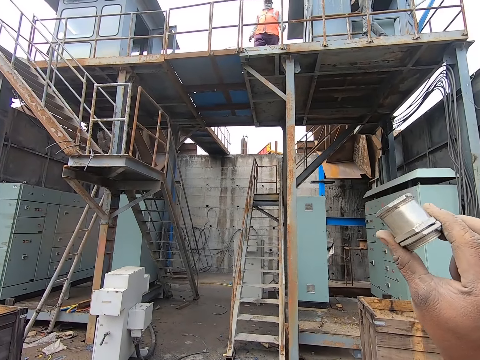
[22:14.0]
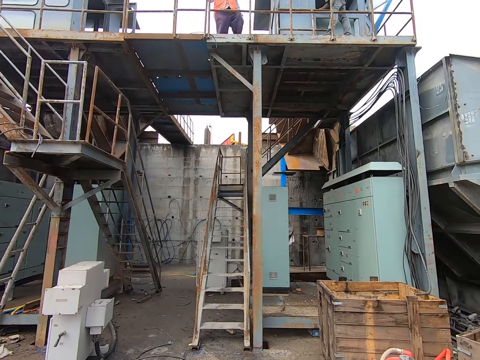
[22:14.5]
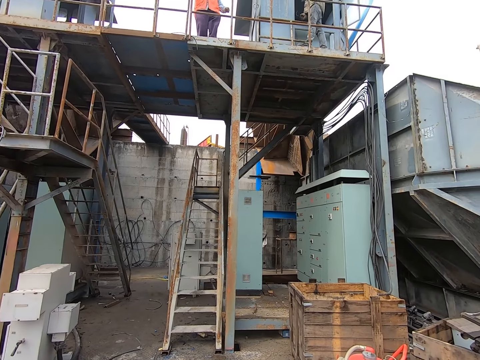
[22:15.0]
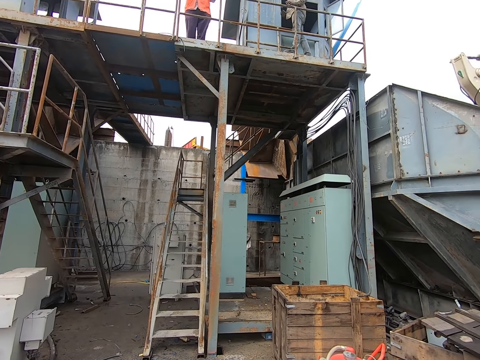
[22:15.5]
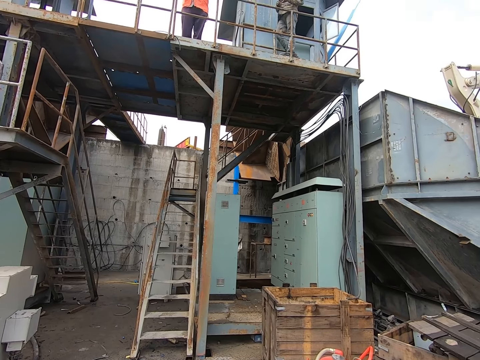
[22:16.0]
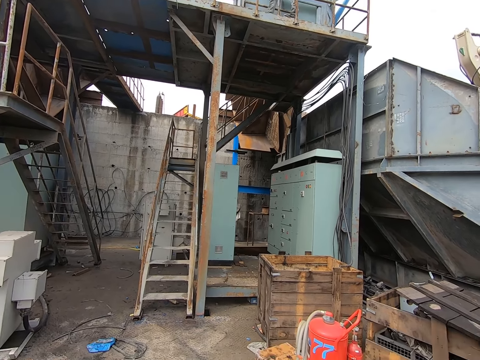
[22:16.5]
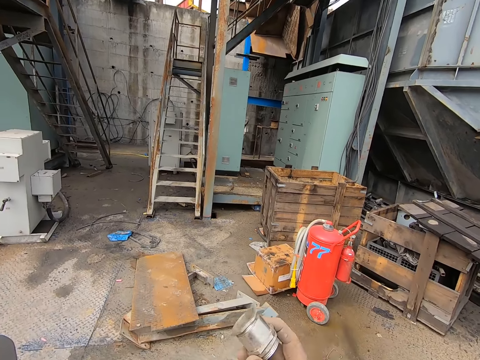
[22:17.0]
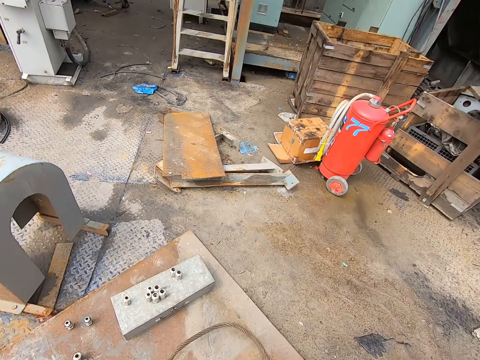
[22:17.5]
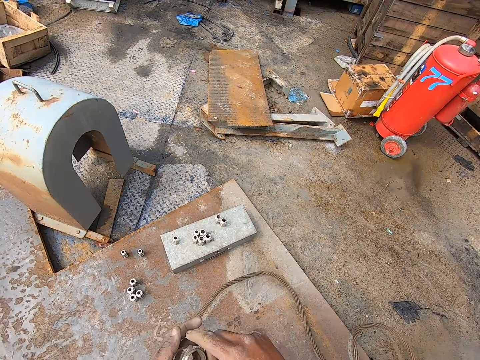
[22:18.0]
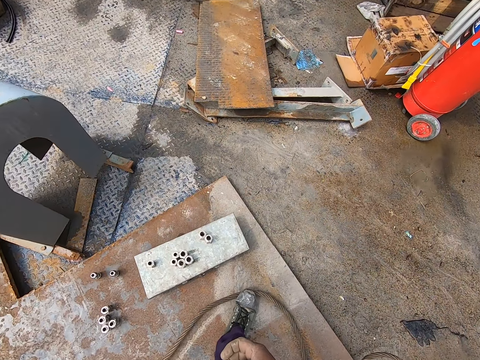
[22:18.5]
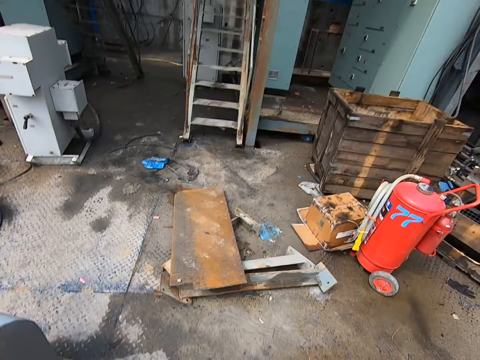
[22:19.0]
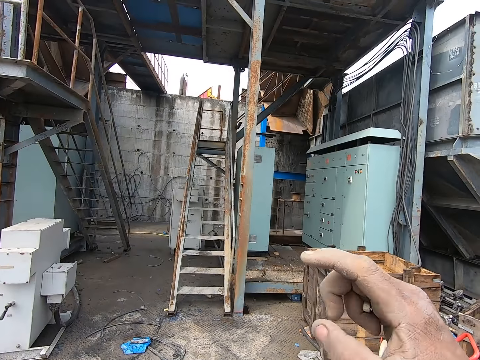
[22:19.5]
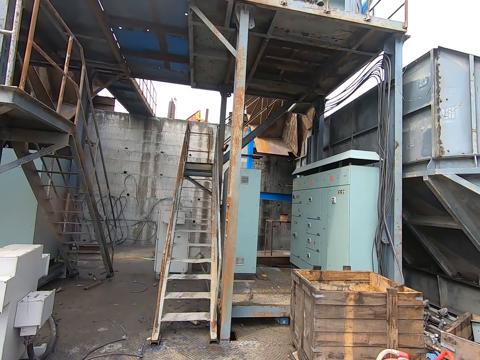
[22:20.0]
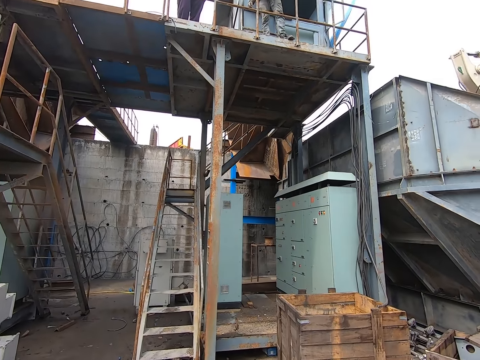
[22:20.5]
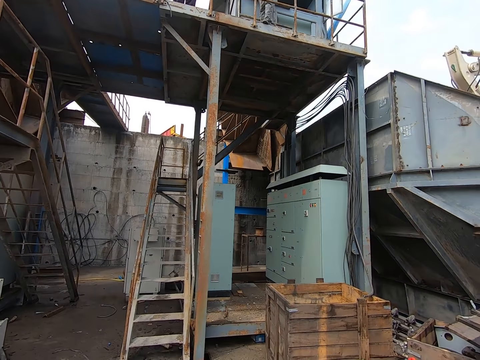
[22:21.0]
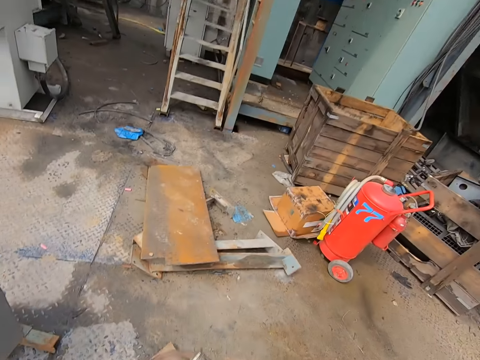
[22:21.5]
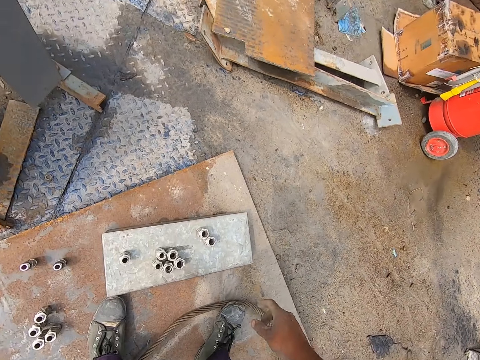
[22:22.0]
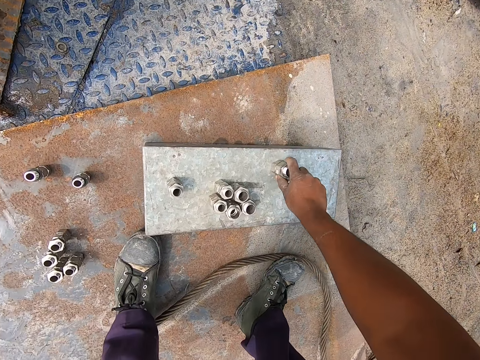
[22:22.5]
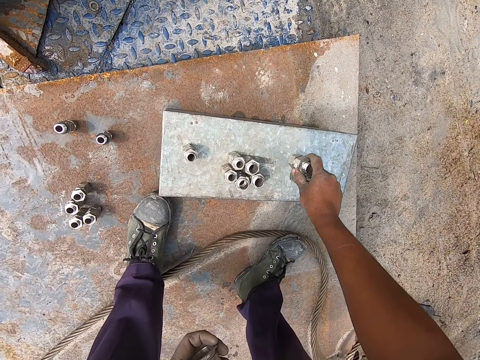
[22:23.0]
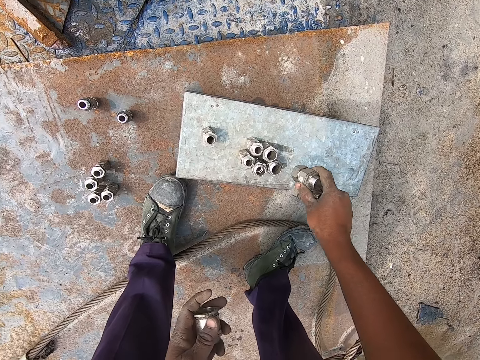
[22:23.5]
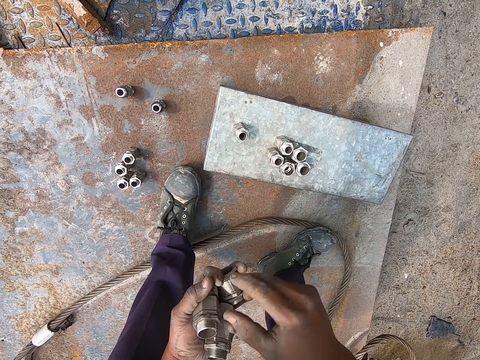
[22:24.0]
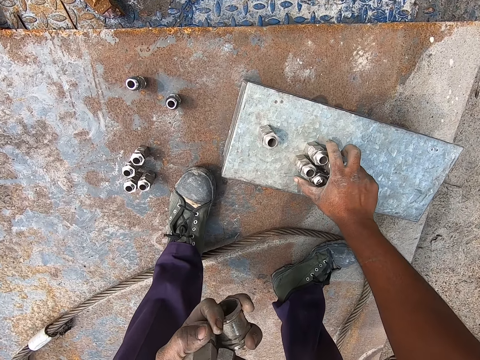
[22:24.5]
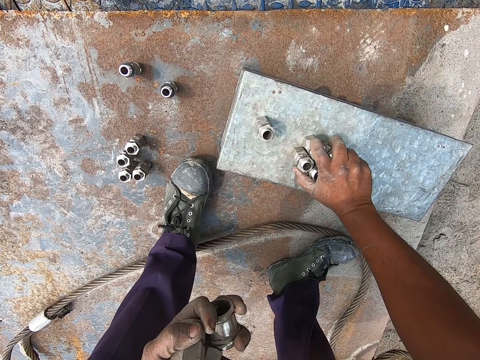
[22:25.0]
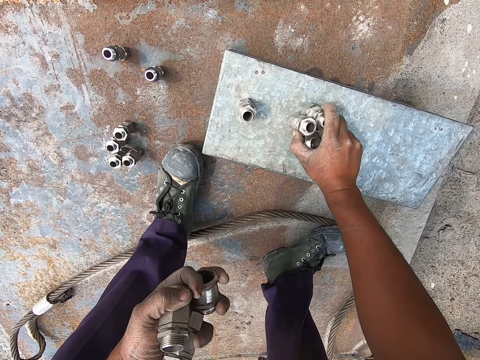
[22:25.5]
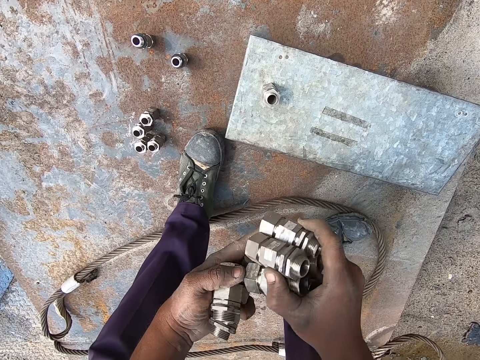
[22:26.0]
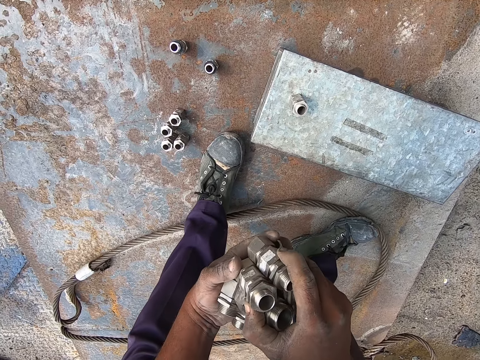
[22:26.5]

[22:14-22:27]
The camera wearer stares at a person and another person. They speak with a person. They drop the bolt on the floor. They stare at the first person and the other person. They look around. They pick up the bolts.

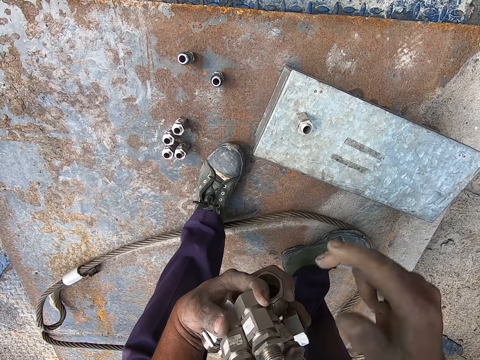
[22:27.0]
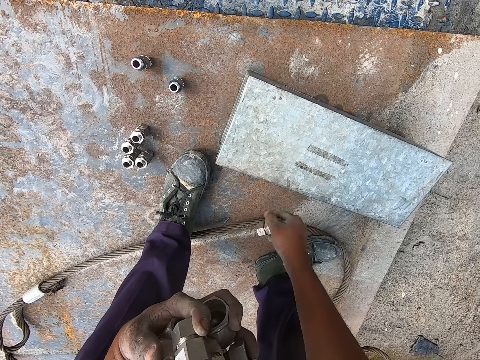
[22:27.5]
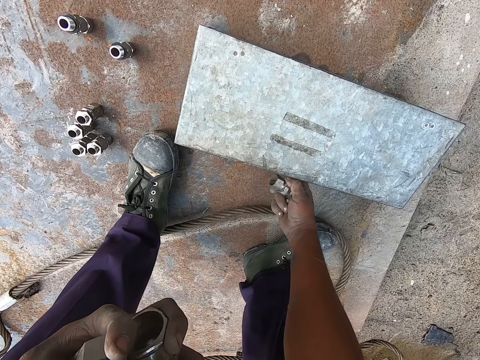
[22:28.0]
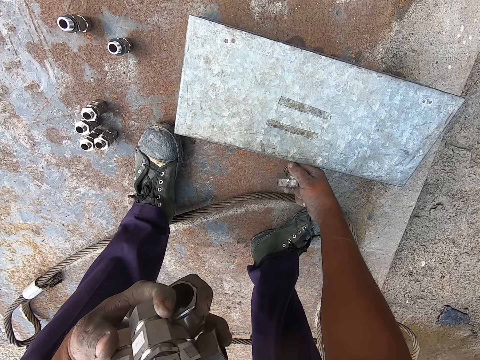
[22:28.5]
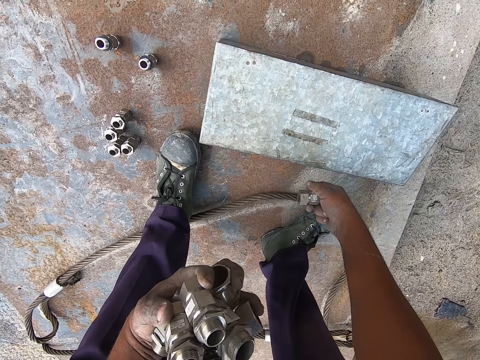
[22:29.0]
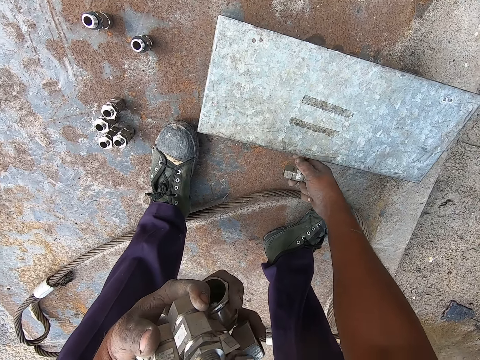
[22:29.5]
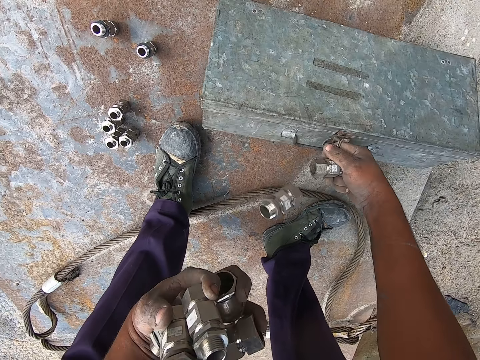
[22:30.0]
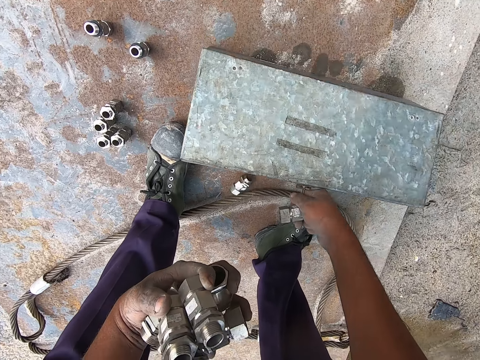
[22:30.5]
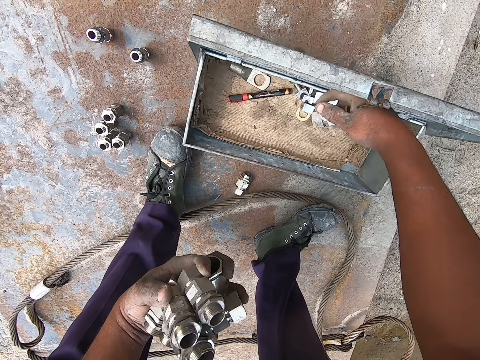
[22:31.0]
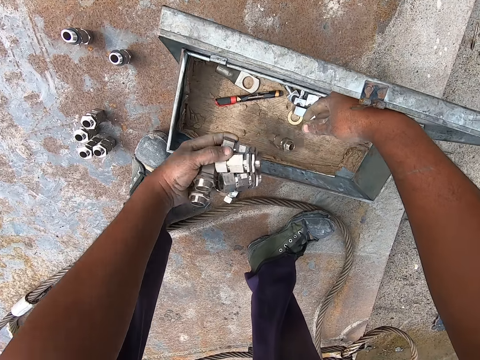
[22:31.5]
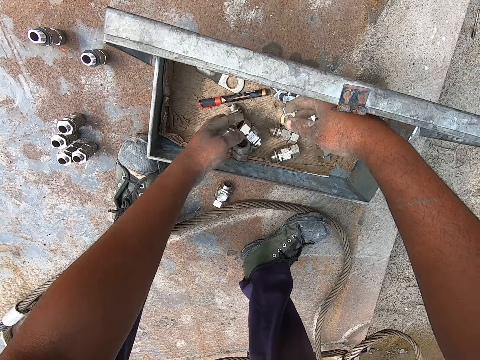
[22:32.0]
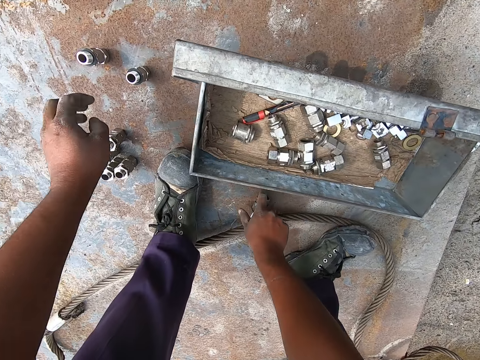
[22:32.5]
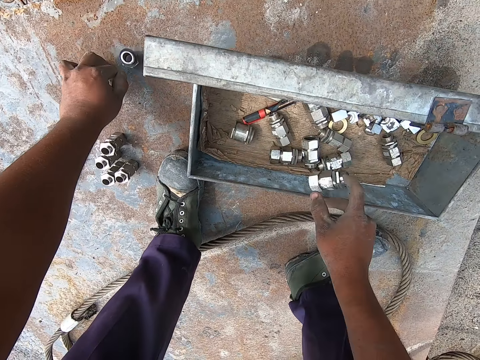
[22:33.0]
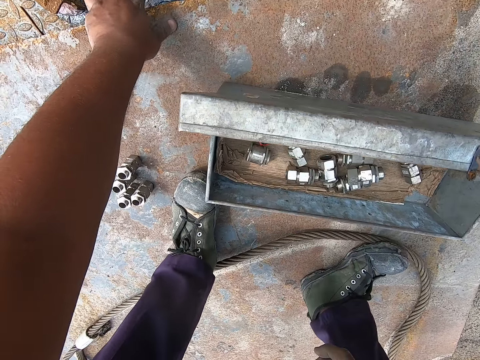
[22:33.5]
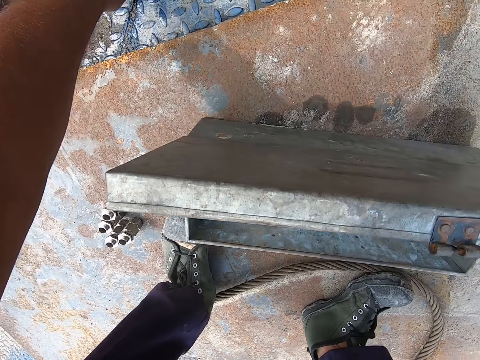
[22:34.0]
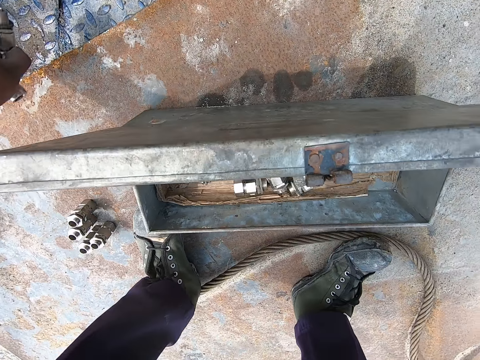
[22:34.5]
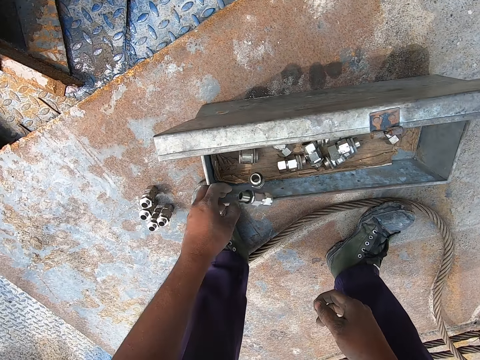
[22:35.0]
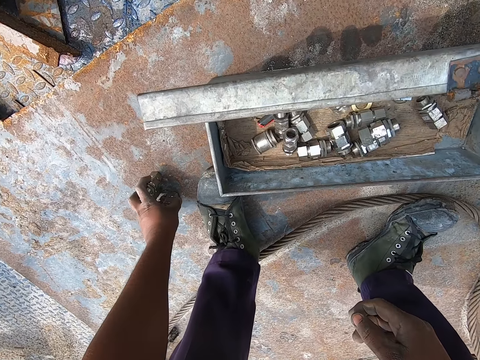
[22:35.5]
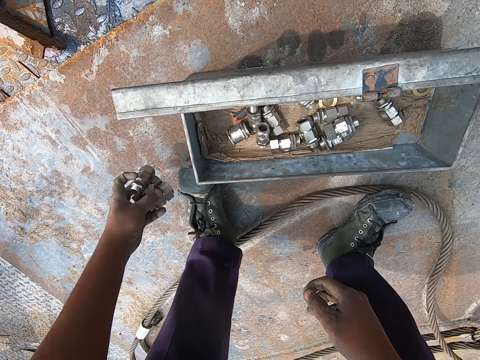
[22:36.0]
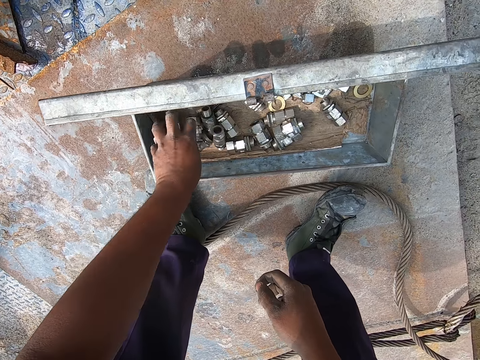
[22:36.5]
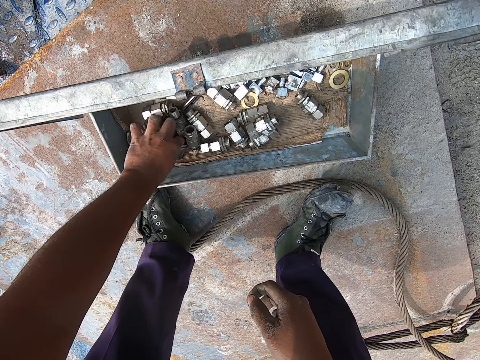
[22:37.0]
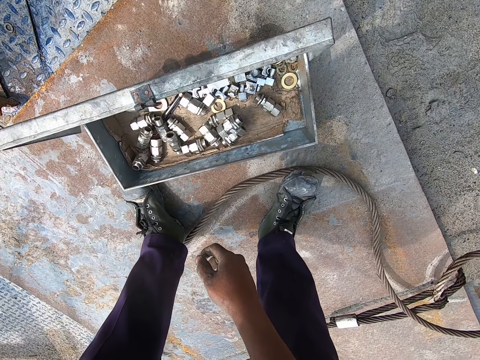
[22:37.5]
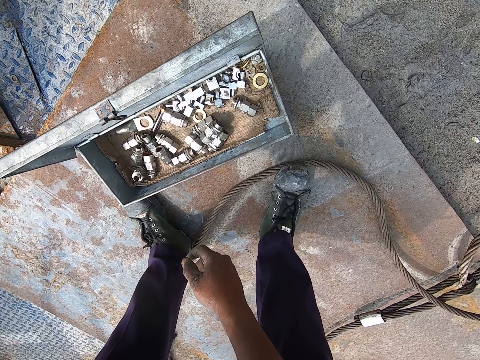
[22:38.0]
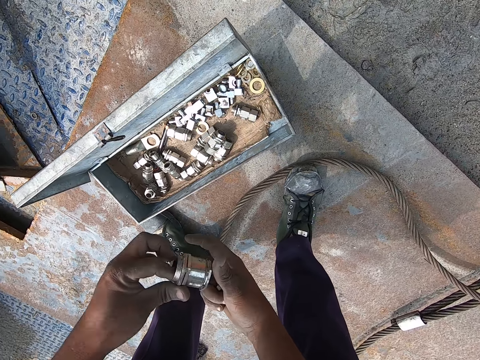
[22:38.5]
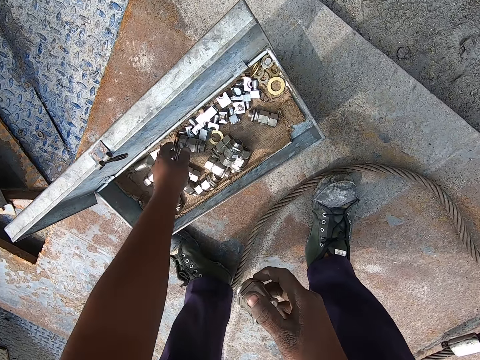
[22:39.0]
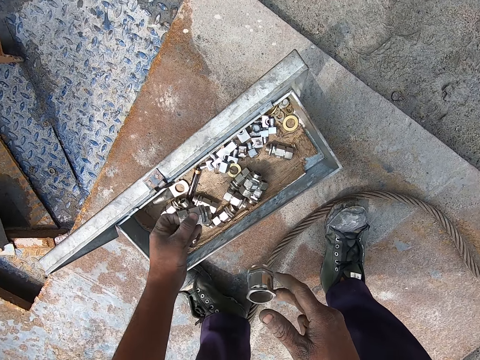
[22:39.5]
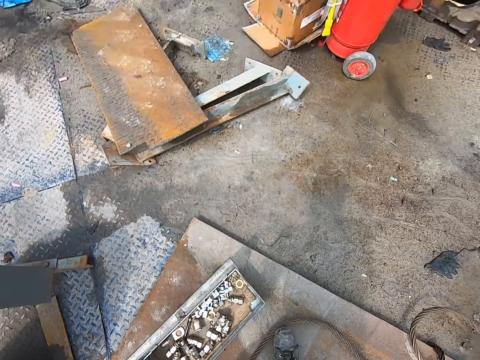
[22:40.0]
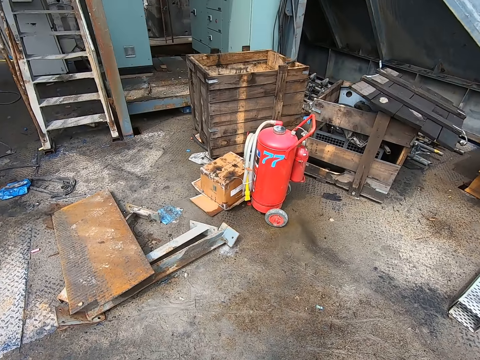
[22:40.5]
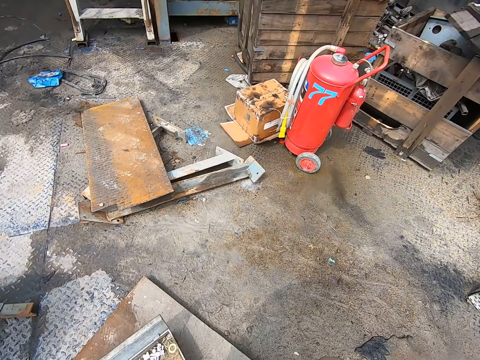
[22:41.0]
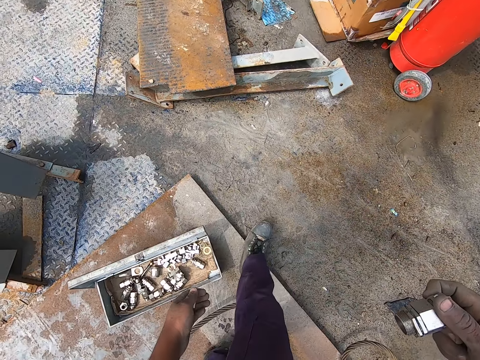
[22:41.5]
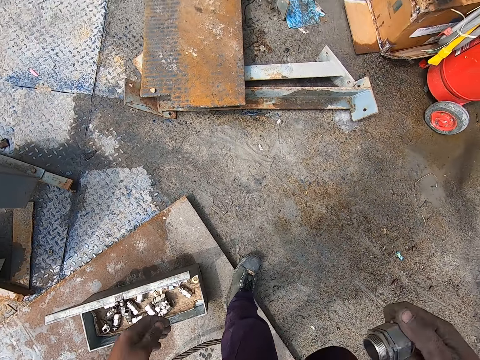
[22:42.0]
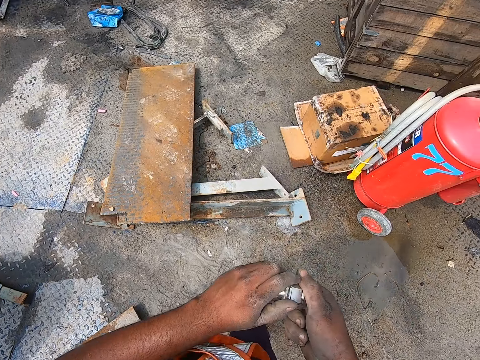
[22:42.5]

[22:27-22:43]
The camera wearer opens the tool box. They drop the bolt on the floor. They open the tool box. They put the bolts inside the tool box. They pick up the bolts from the floor. They put the bolts inside the tool box. They pick up the bolts from the floor. They put the bolts inside the tool box. They pick up the bolts from the tool box. They drop the bolt inside the tool box. They look around the construction site. They walk around the construction site.
